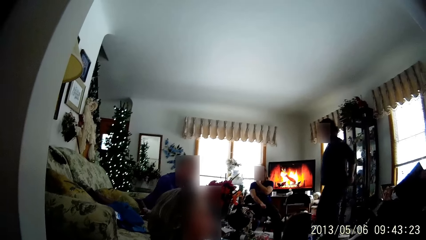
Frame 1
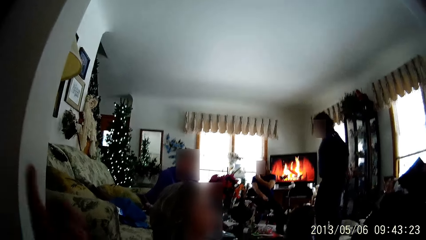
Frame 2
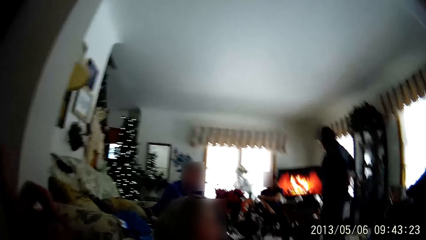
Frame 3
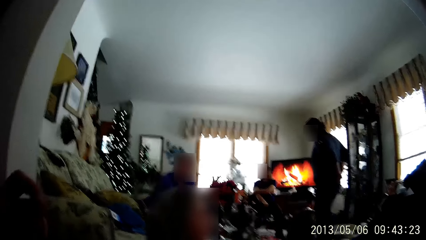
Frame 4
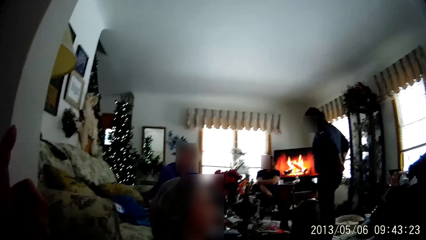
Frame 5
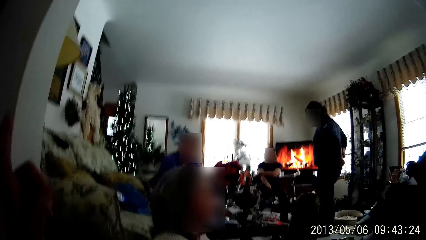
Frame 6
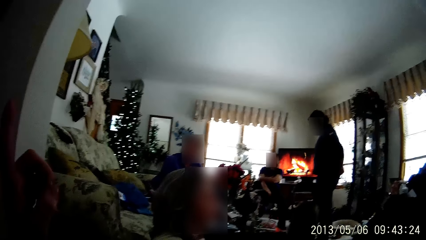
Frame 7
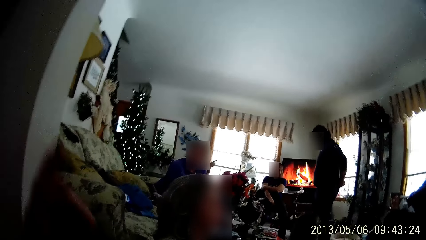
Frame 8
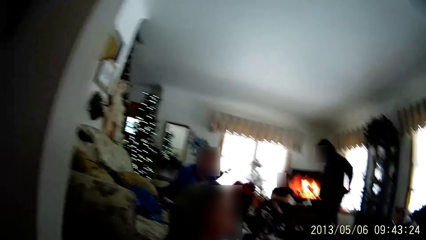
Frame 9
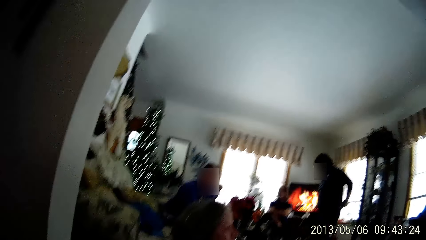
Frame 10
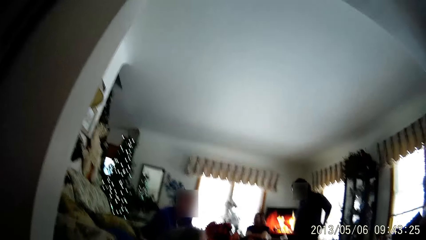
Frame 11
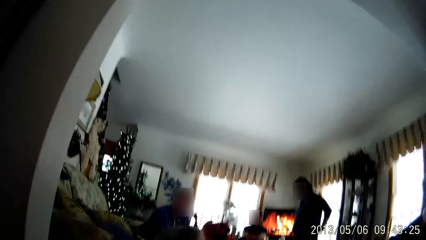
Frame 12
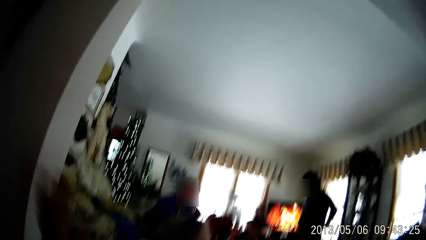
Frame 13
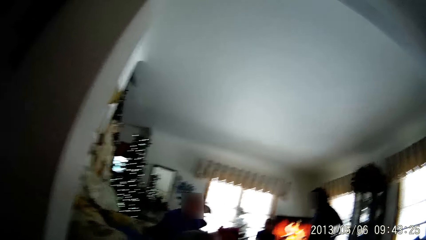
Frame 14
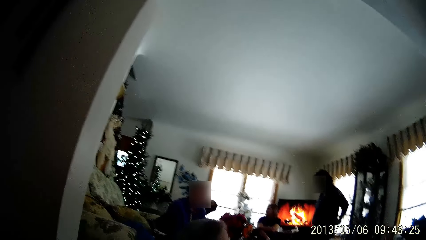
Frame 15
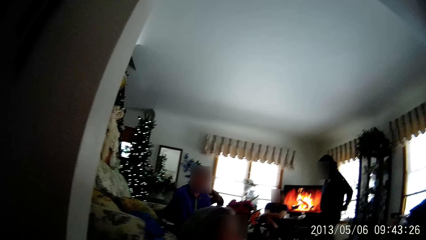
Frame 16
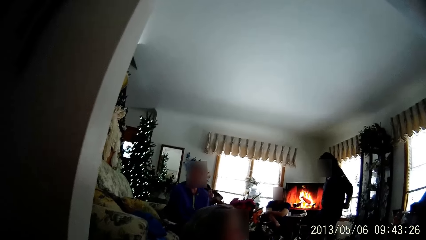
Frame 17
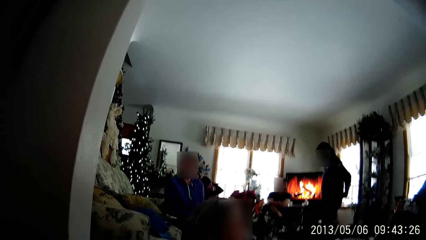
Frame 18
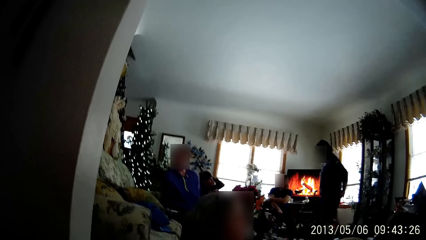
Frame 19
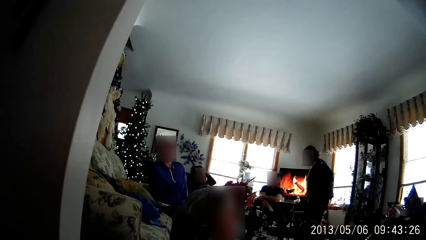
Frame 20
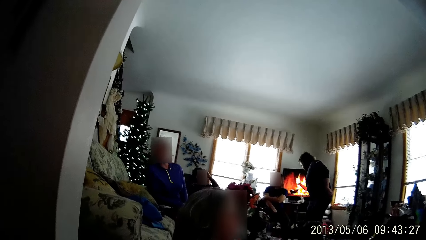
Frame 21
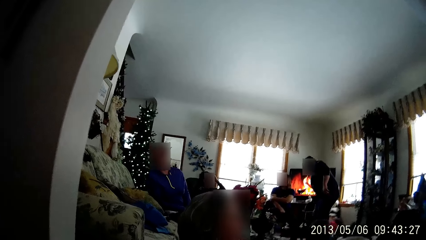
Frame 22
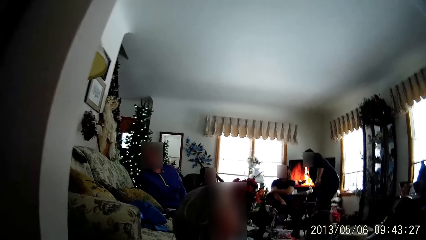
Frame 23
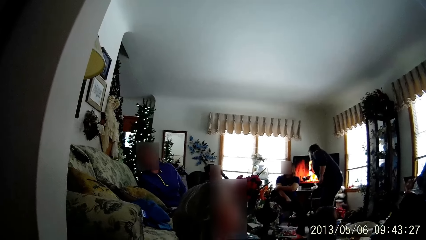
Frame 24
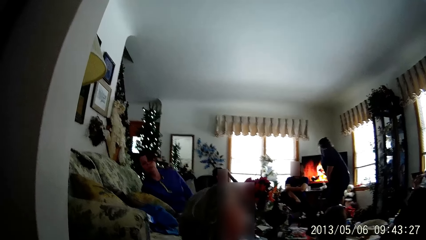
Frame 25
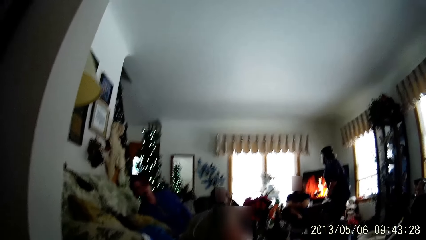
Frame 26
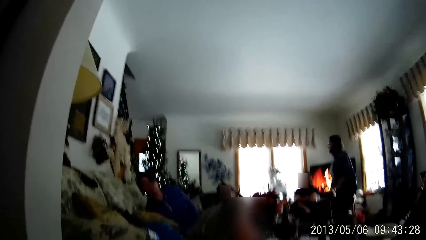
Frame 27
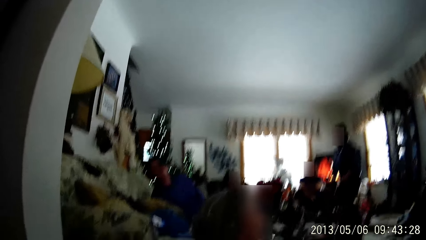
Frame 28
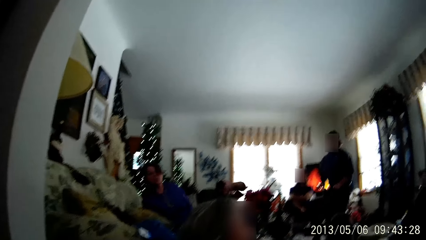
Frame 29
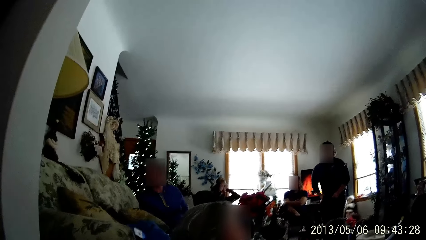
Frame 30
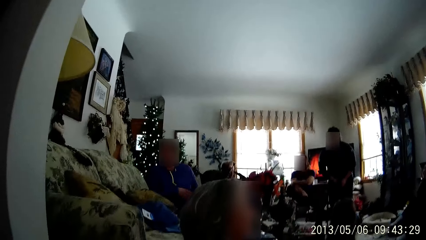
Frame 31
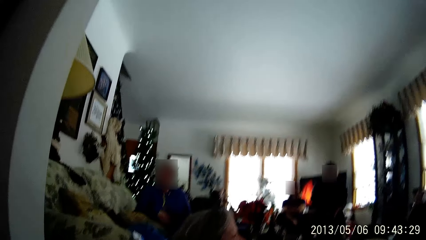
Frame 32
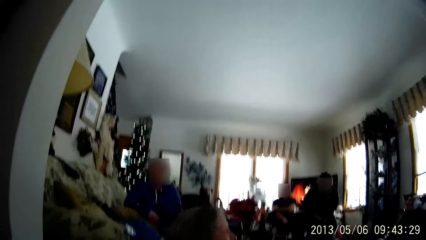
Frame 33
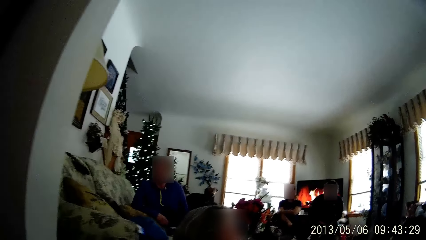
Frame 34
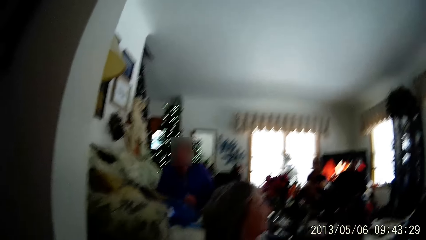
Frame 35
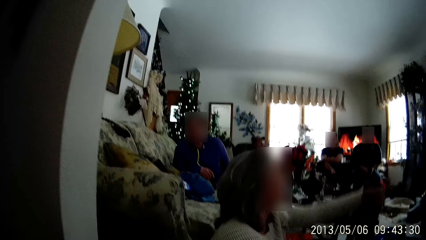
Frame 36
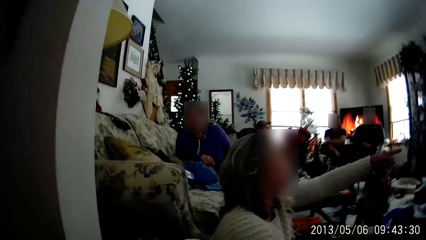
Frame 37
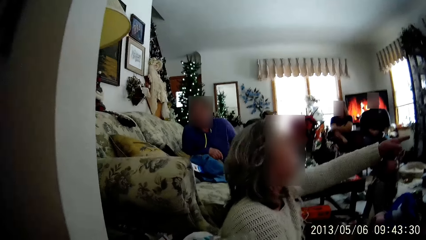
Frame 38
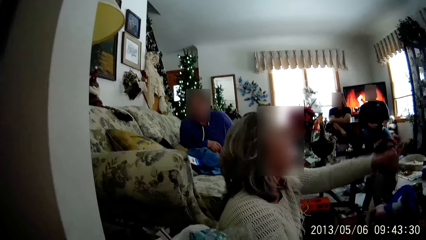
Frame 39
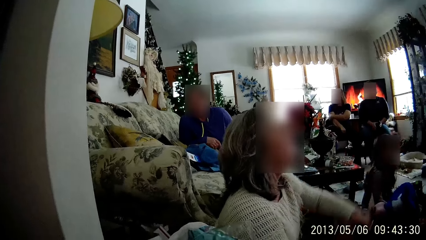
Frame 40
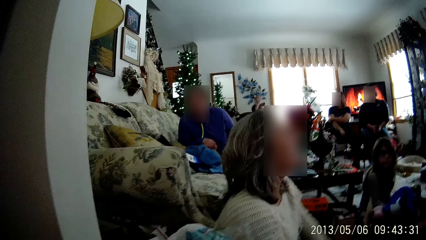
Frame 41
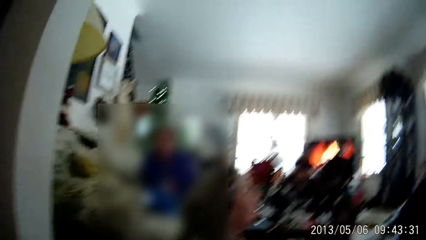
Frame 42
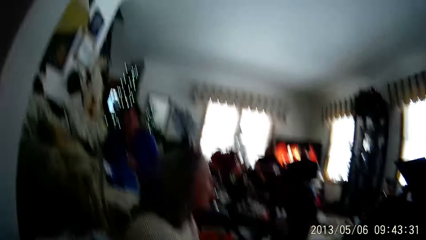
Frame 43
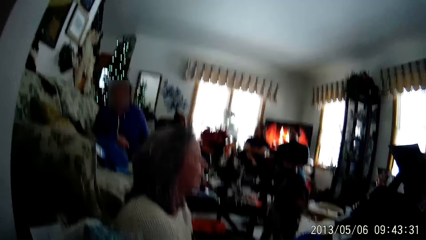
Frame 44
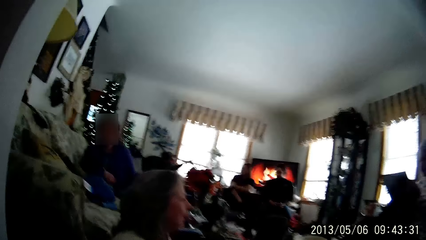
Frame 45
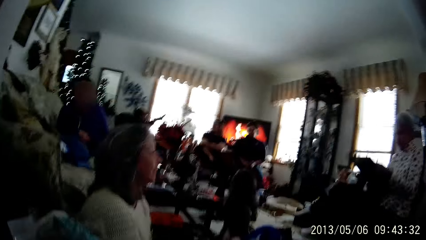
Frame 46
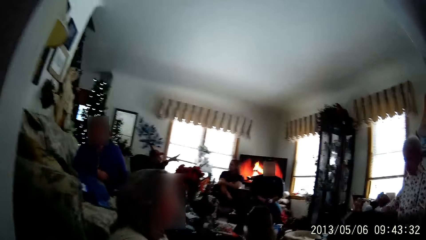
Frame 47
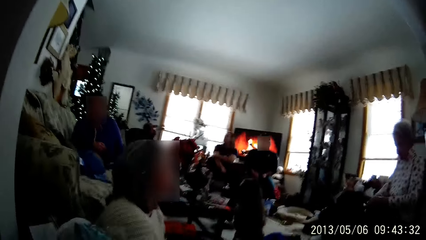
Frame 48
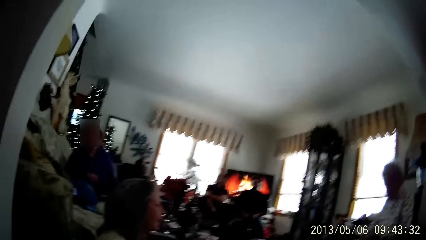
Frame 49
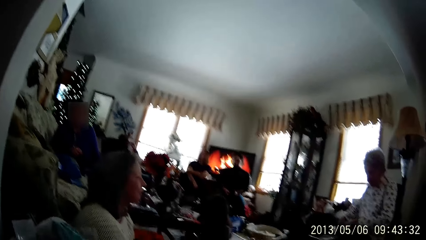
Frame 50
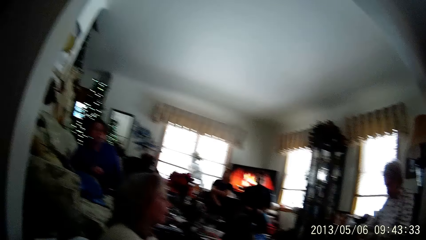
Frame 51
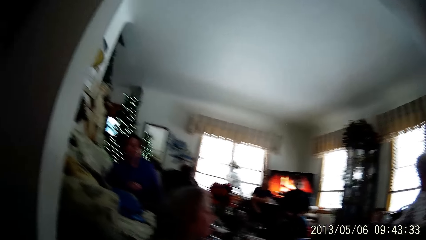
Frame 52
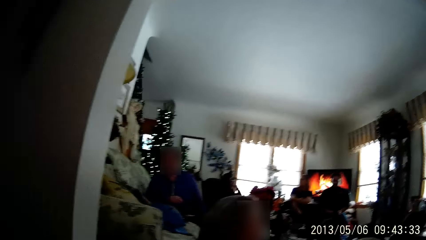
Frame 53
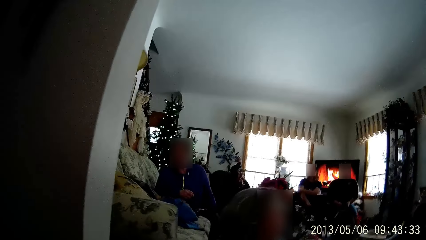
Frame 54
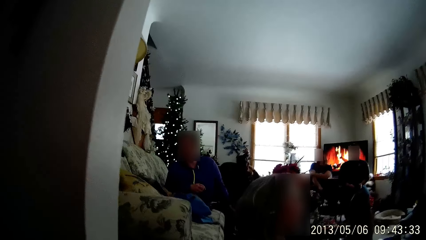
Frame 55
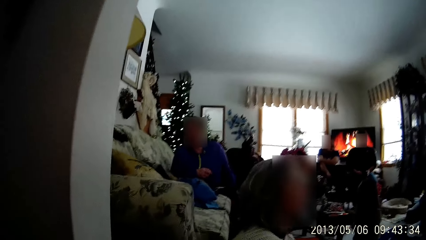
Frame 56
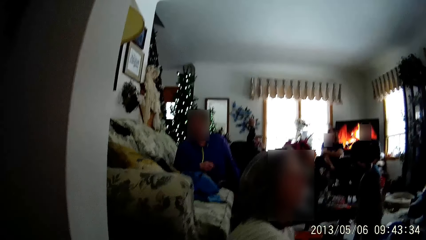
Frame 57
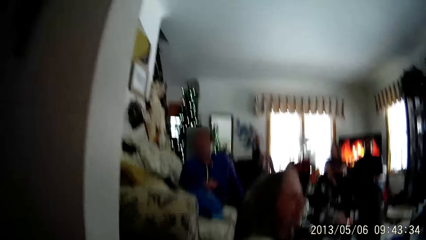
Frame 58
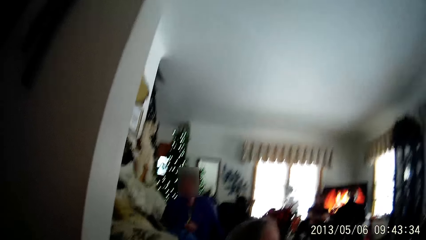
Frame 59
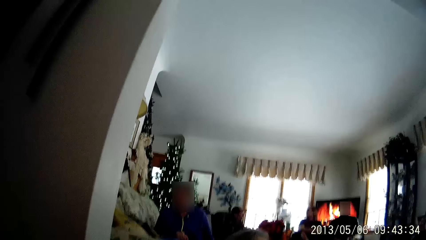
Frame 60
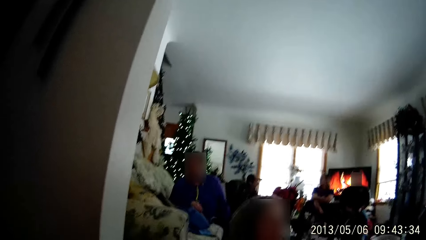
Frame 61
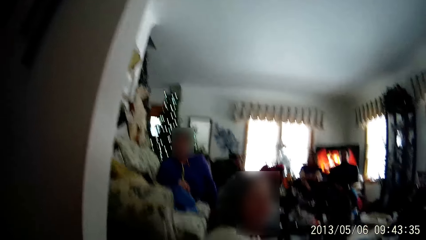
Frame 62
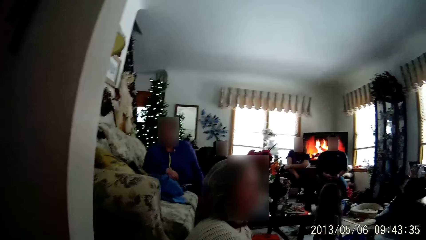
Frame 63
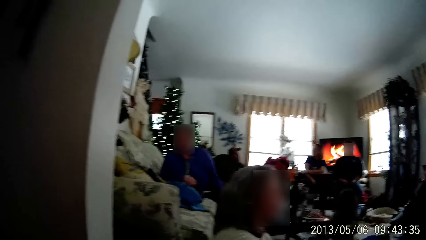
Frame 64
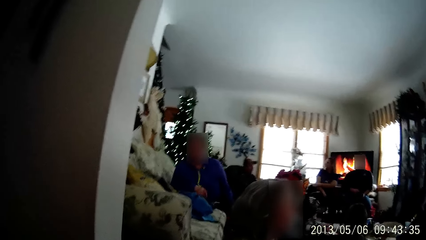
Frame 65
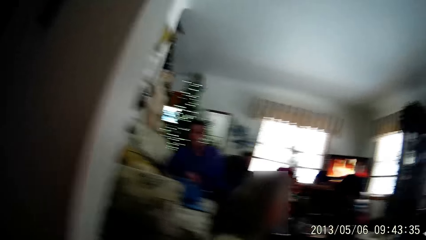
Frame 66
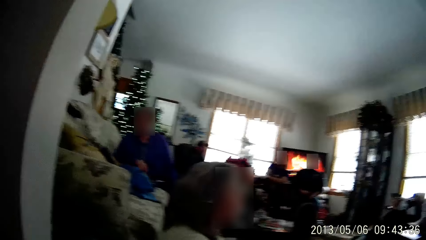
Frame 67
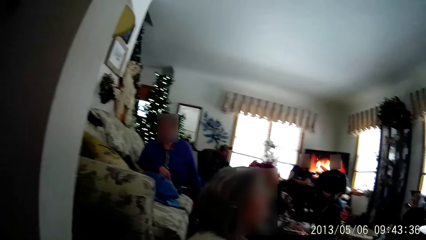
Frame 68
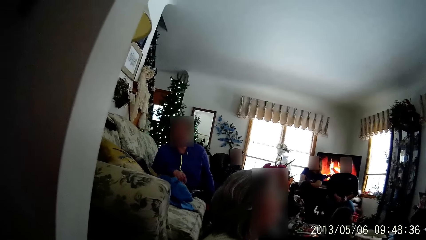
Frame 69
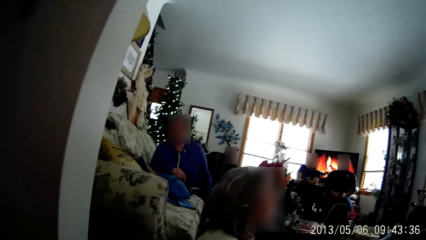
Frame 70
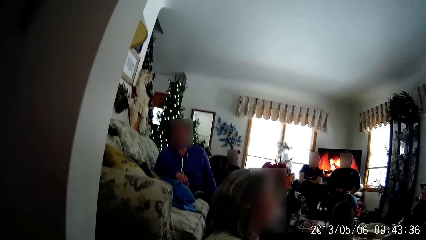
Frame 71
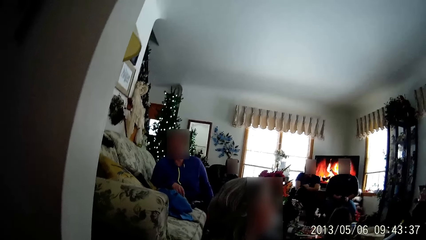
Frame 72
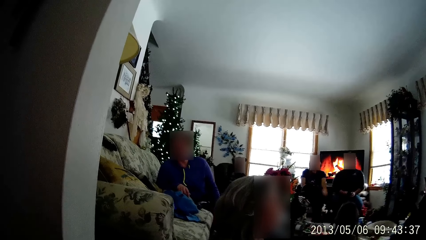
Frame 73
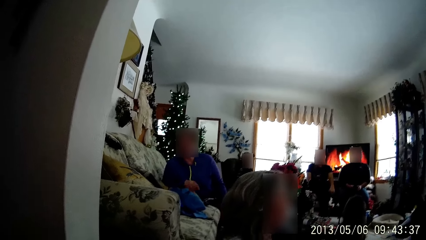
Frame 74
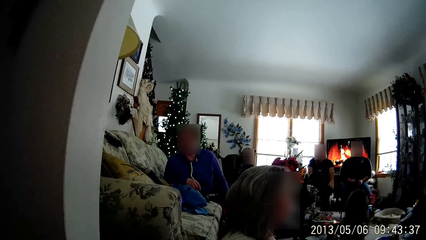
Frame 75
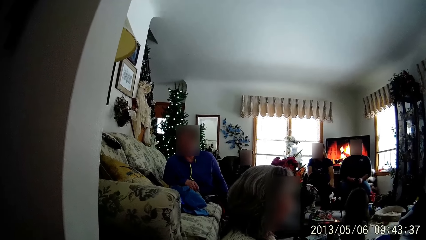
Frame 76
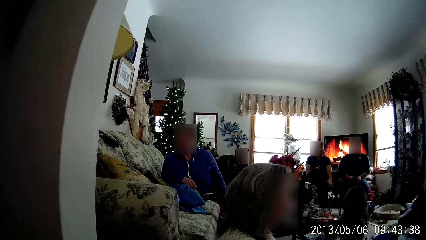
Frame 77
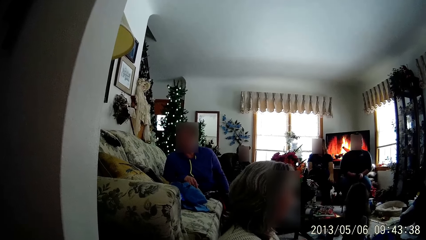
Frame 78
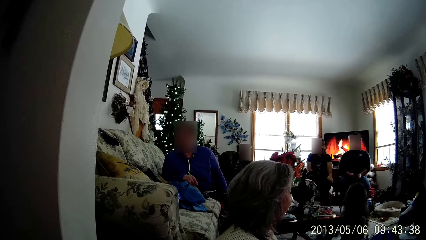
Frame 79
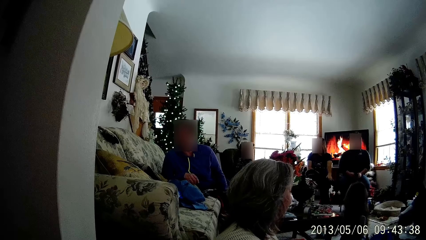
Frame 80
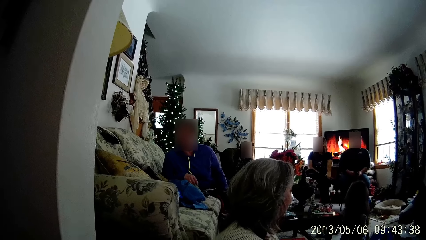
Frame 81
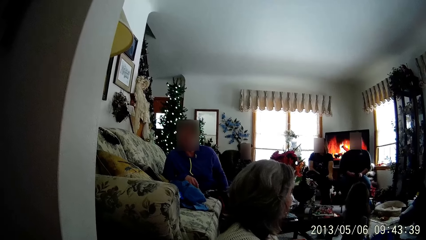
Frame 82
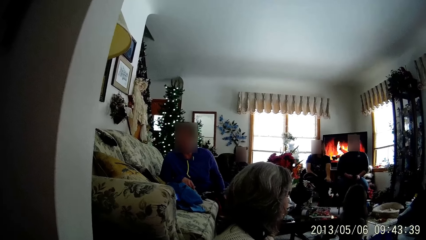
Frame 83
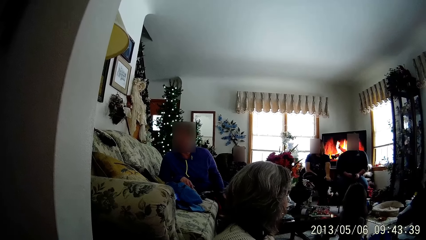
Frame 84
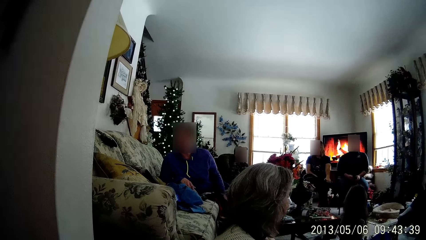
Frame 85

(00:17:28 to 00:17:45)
The camera wearer lifts a finger. A person walks in the room. The camera wearer sways a hand. Another person turns on the couch. A man sits on the chair. Another person points a hand. The camera wearer looks around in the room. The second person converses with the camera wearer.
